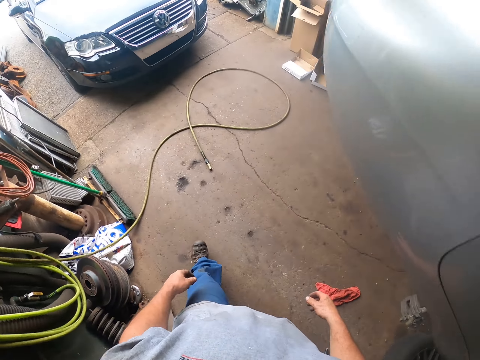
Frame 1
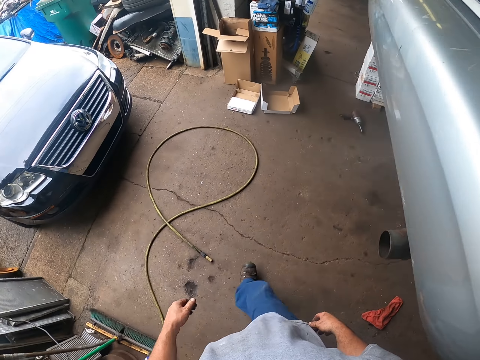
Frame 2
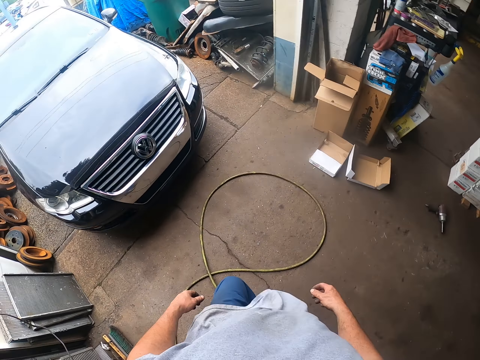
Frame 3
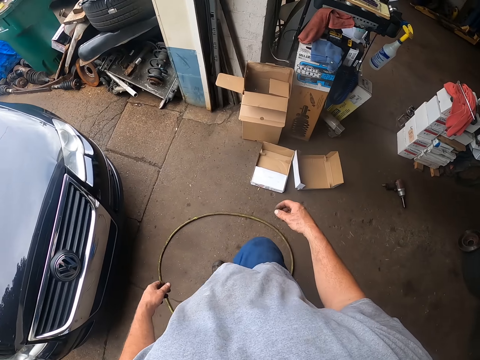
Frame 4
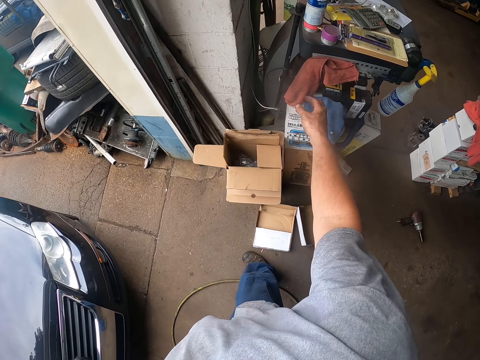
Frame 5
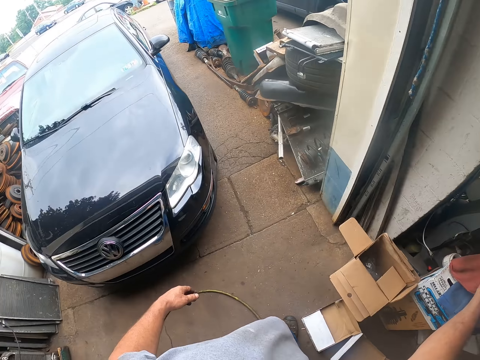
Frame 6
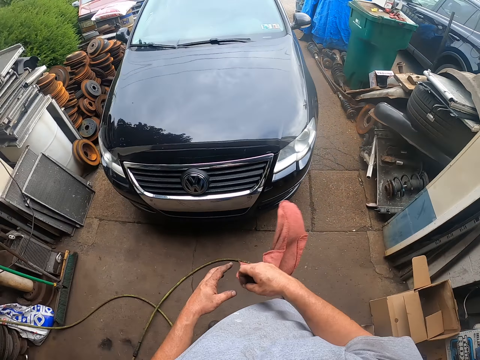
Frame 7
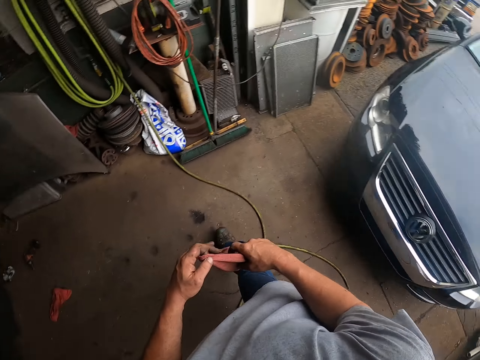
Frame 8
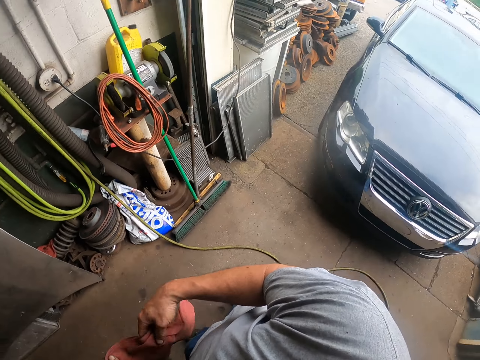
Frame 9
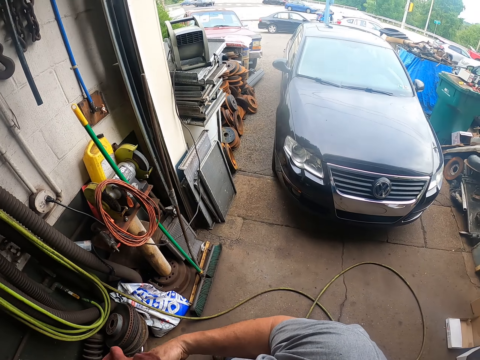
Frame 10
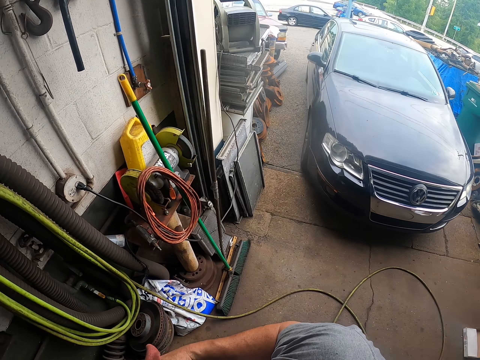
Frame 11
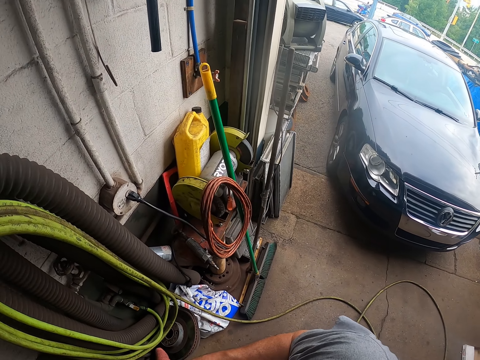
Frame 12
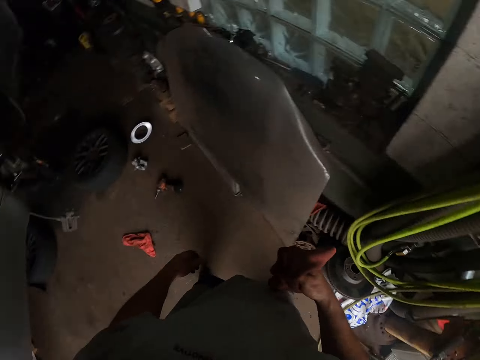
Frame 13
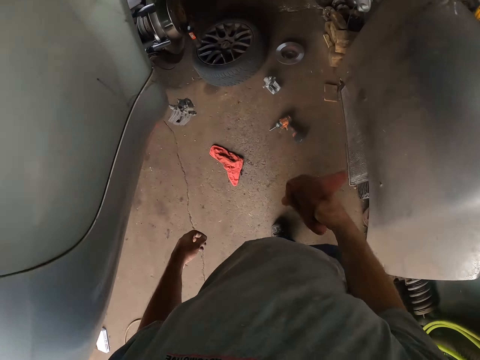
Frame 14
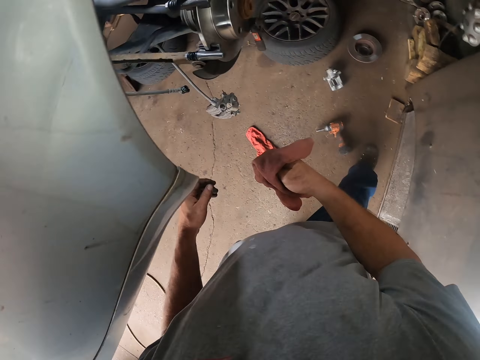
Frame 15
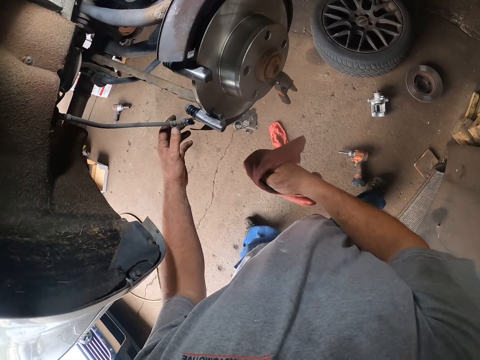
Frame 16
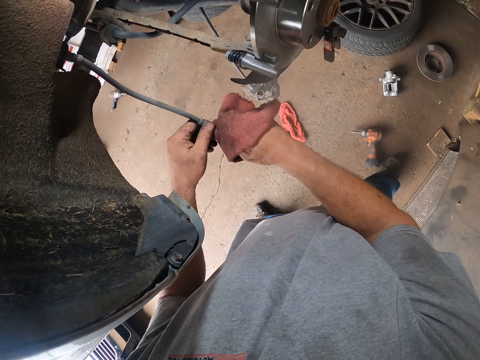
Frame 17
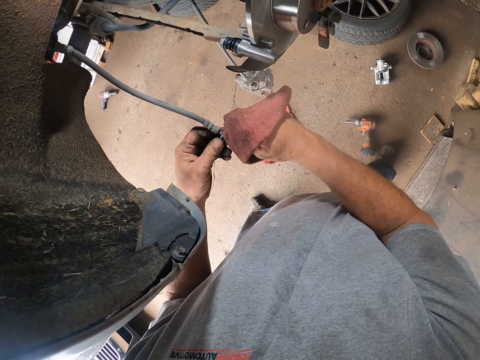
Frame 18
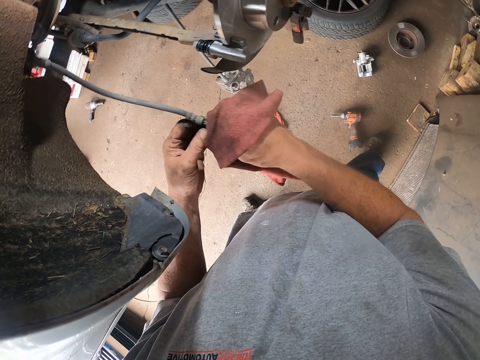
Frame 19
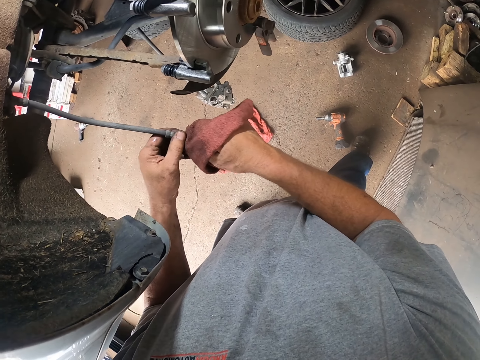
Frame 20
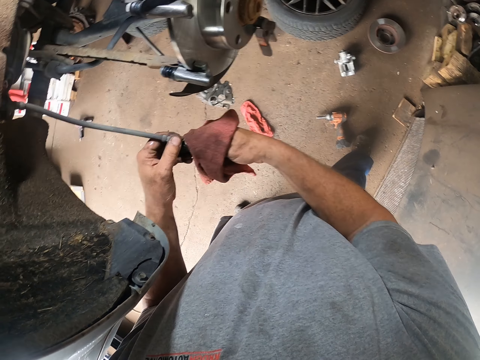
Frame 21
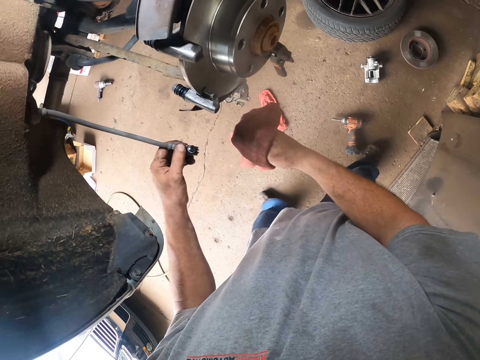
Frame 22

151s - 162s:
The camera wearer walks in the garage. They pick up another piece of cloth. They walk to the car they are repairing. They hold the brake hose. They wipe the brake hose's fluid.

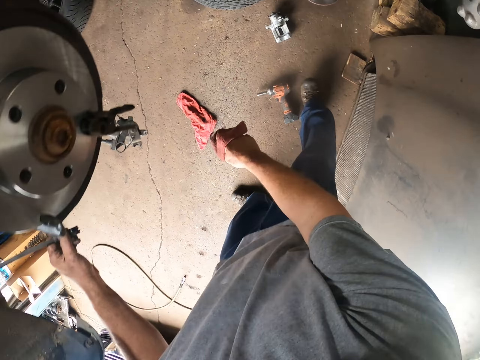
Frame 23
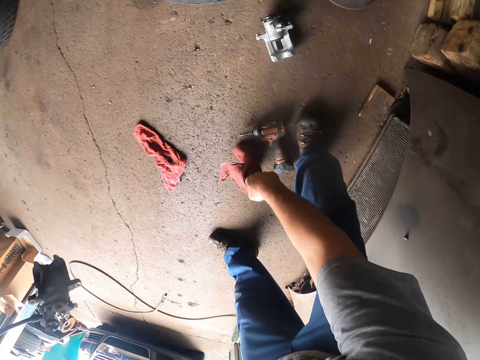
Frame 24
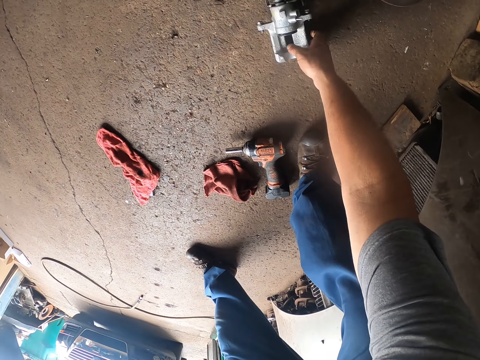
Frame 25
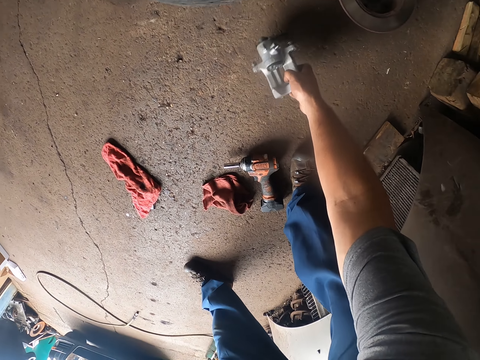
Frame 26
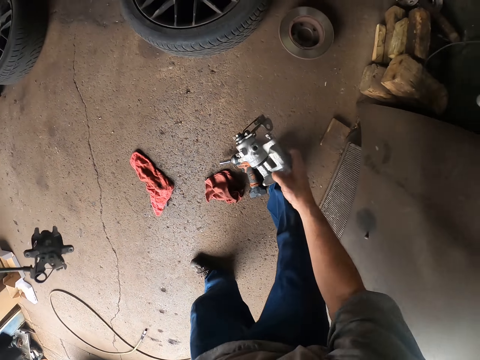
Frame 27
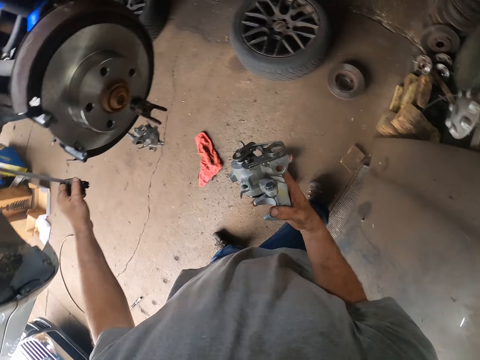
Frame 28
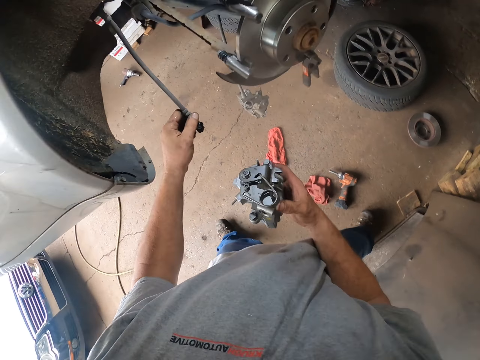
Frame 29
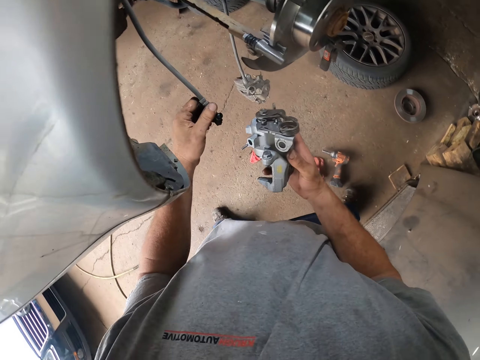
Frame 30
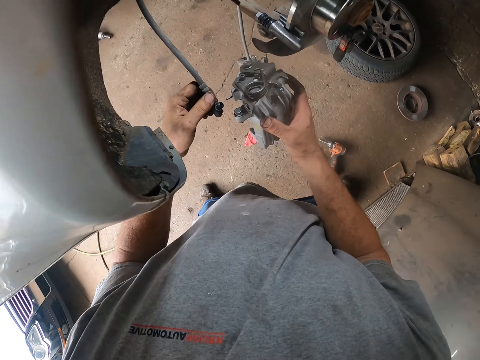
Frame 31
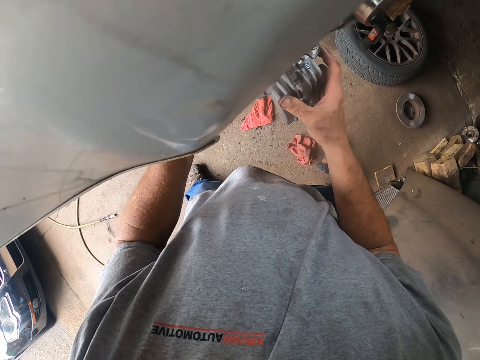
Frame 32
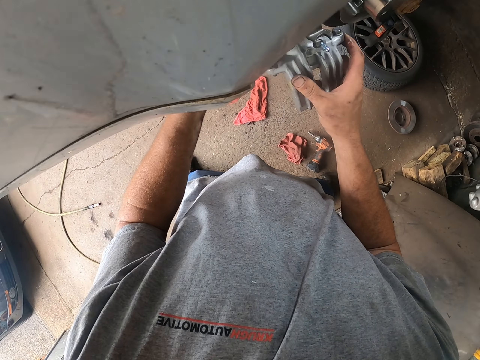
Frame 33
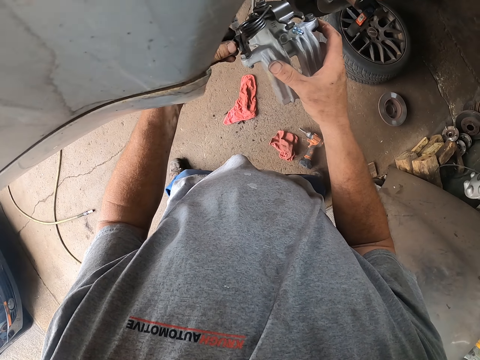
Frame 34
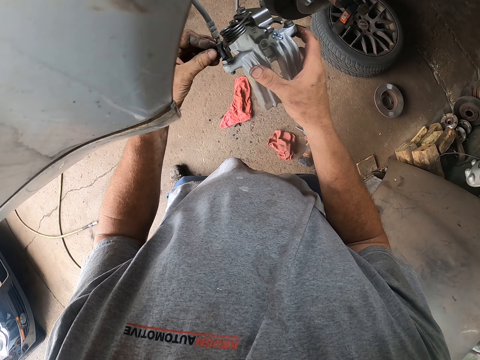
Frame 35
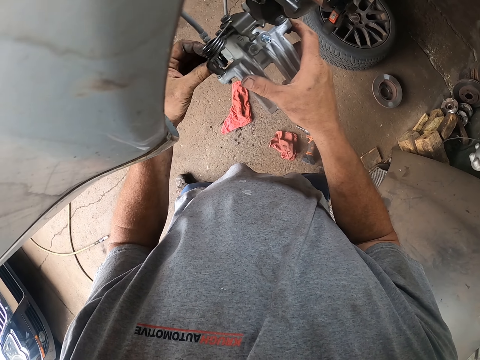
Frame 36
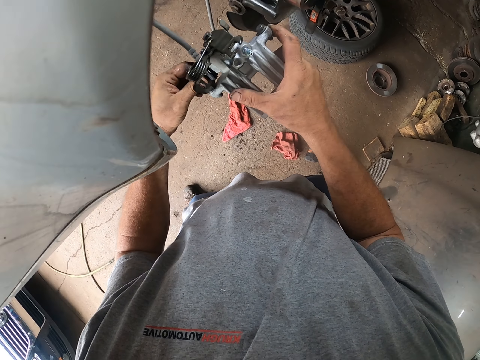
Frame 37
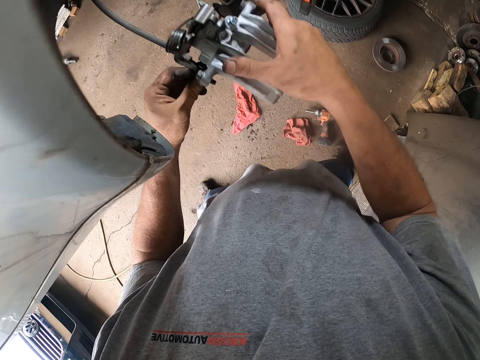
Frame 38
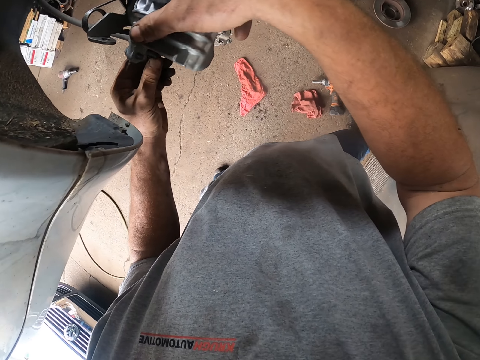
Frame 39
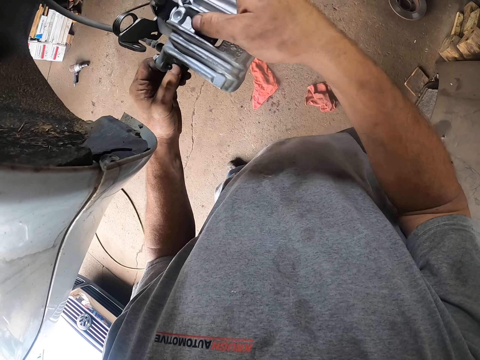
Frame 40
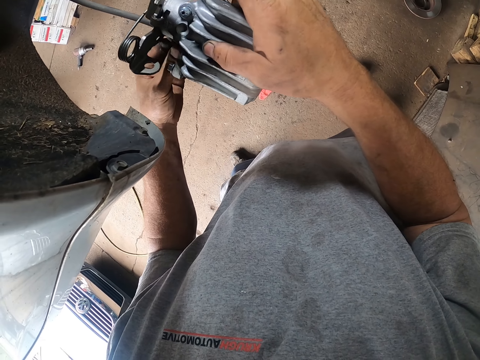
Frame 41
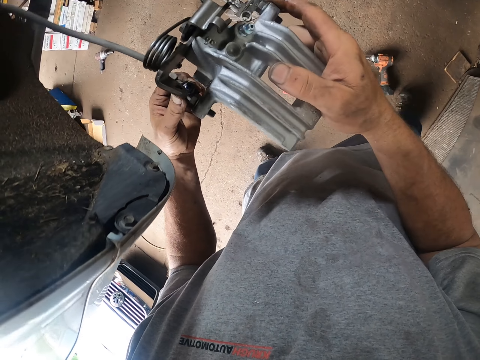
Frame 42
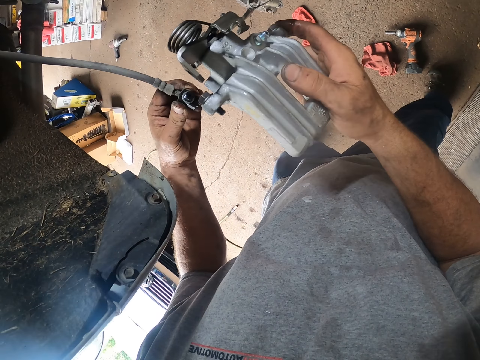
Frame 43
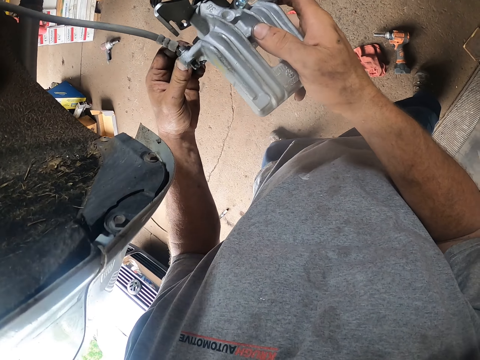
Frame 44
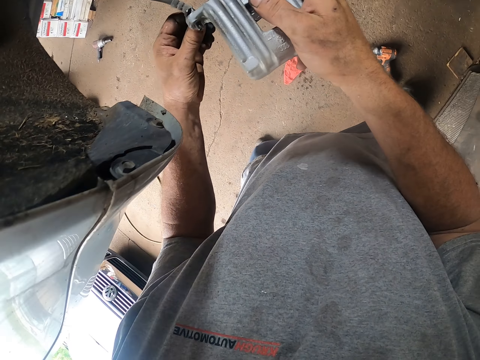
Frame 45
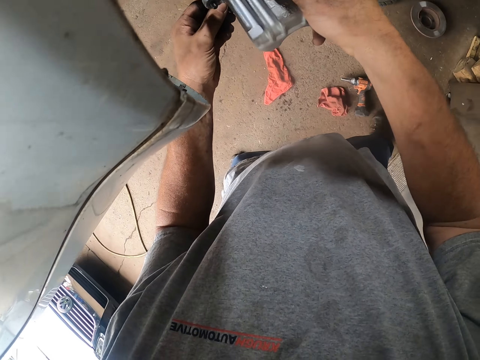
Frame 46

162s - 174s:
The camera wearer drops the piece of cloth. They pick up a new brake caliper or gear changer. They fix the new brake caliper to the brake hose.

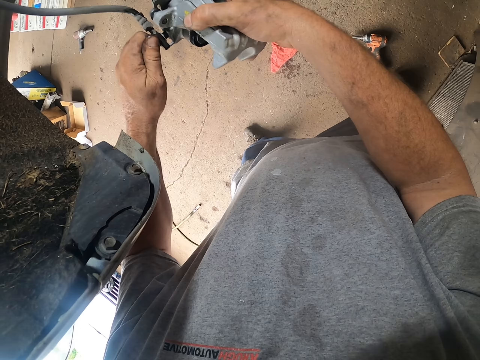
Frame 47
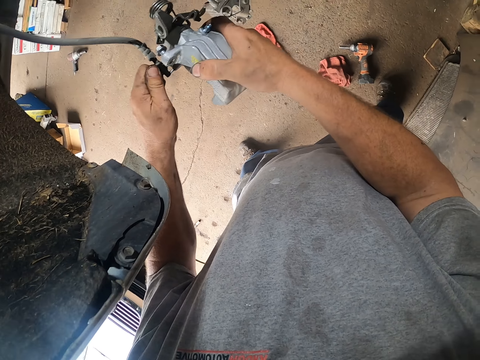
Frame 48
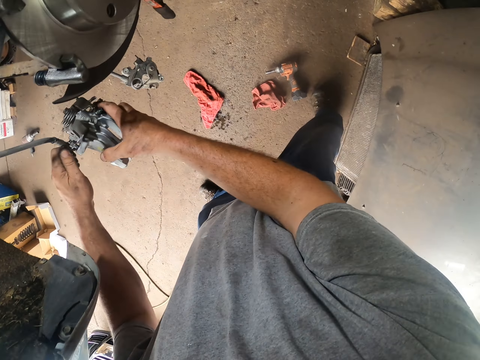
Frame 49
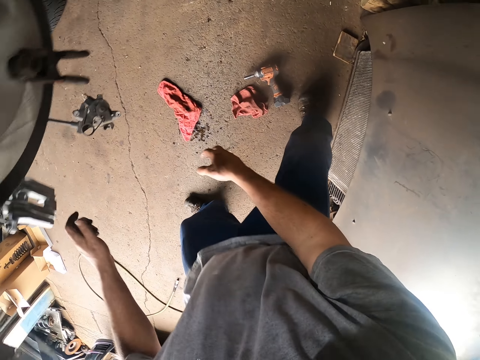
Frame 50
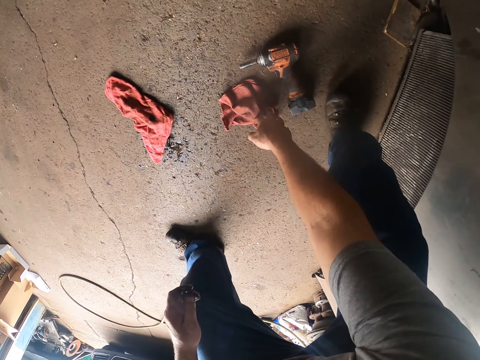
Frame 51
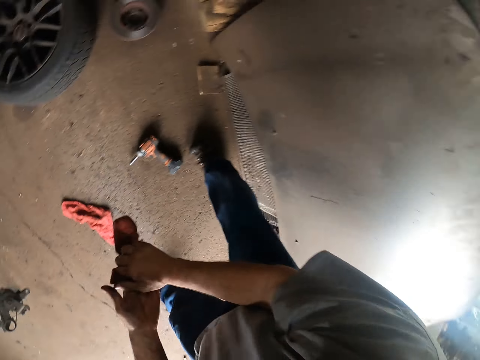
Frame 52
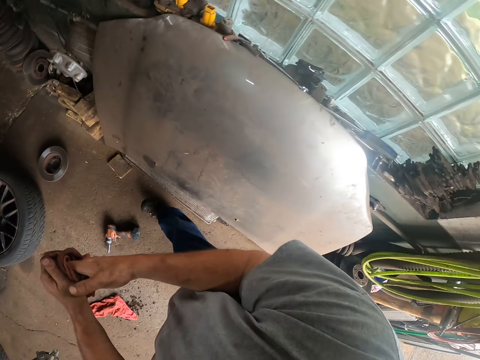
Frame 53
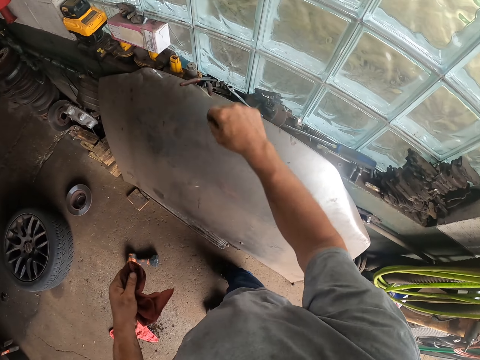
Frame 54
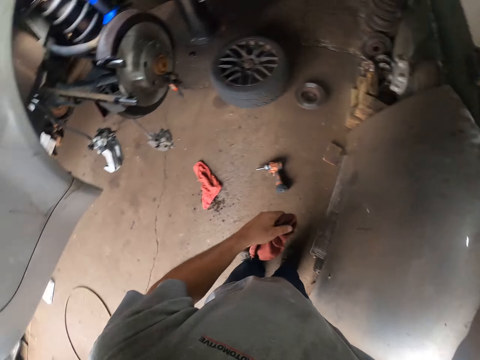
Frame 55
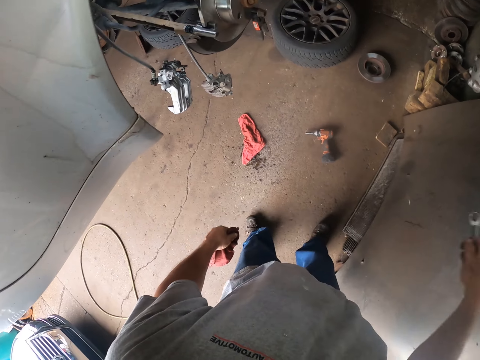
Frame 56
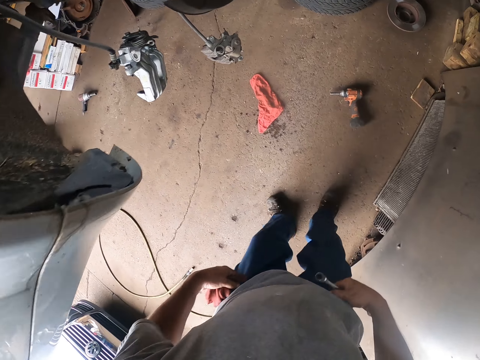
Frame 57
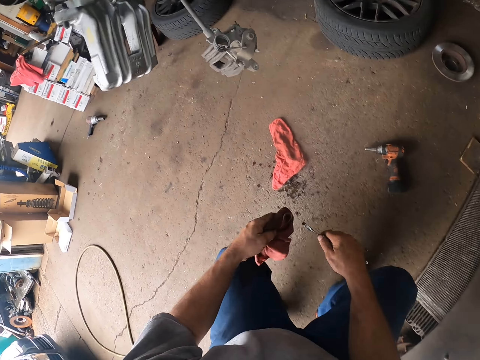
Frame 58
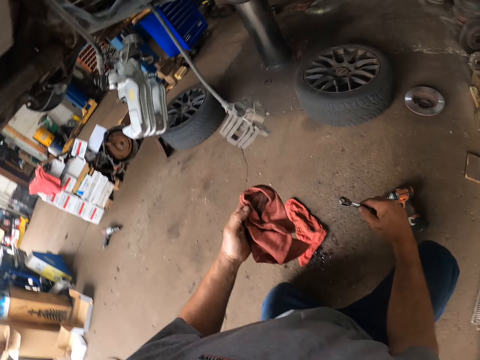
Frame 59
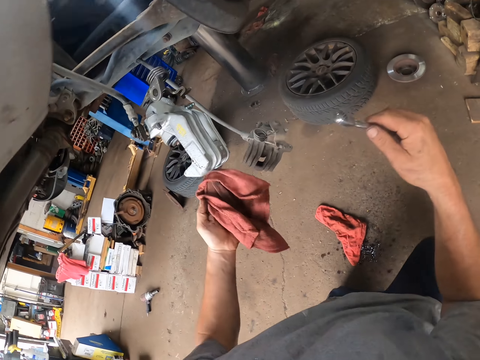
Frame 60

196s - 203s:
The camera wearer leaves the brake caliper. He picks up a piece of cloth. He wipes his hands with the piece of cloth. He picks up a spanner. He squats down.
